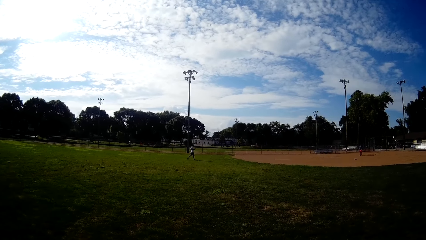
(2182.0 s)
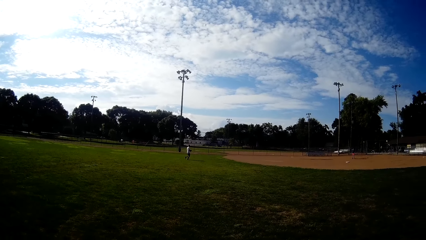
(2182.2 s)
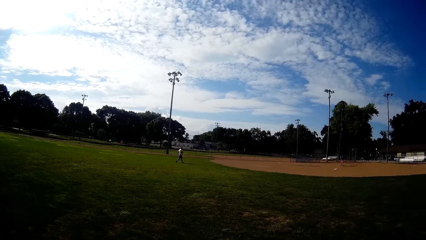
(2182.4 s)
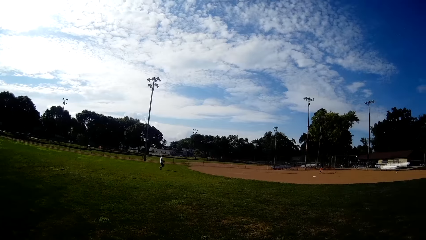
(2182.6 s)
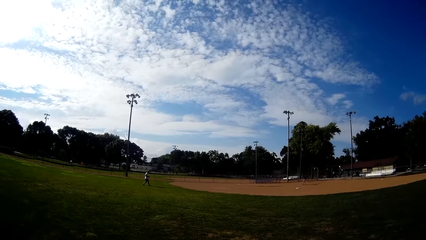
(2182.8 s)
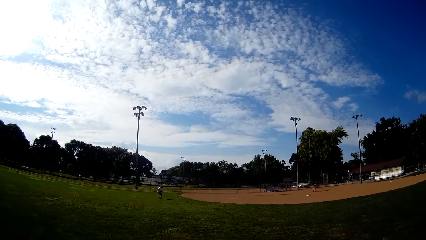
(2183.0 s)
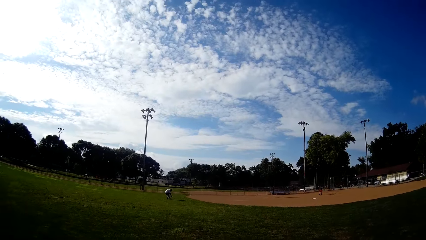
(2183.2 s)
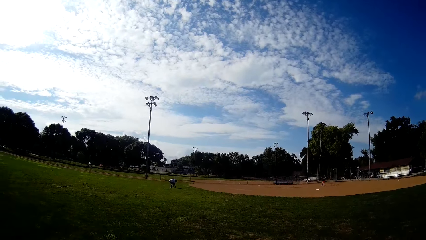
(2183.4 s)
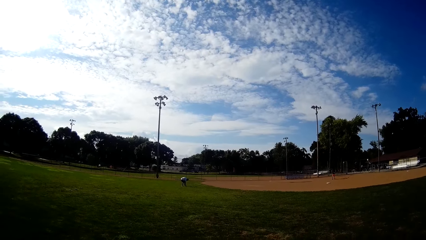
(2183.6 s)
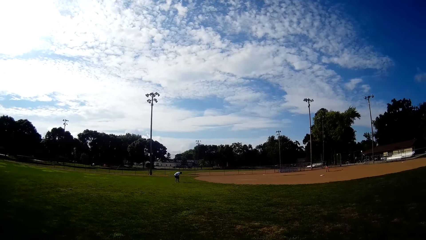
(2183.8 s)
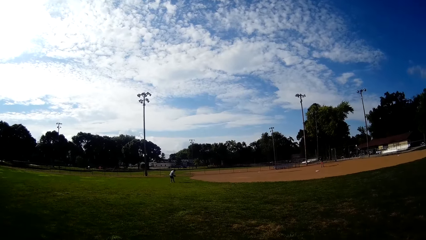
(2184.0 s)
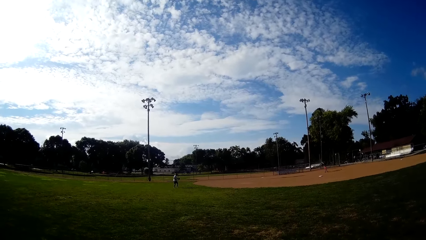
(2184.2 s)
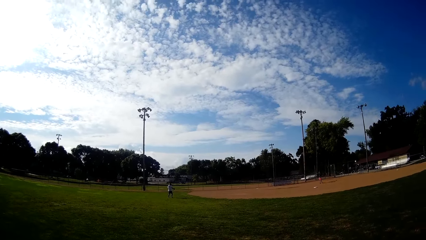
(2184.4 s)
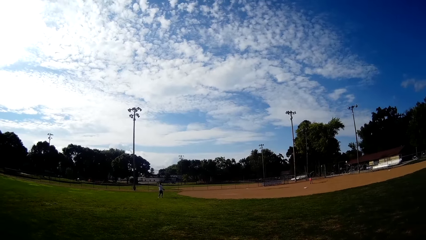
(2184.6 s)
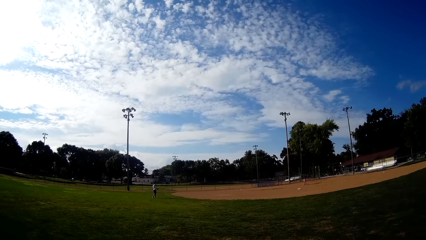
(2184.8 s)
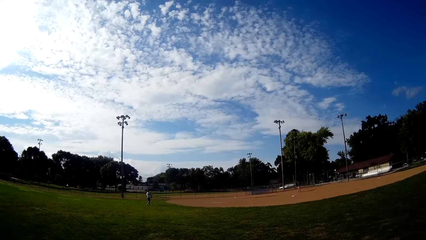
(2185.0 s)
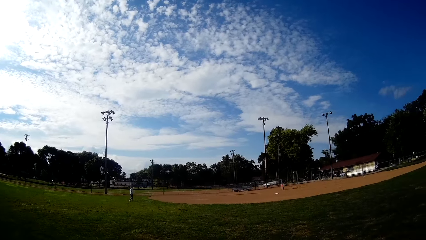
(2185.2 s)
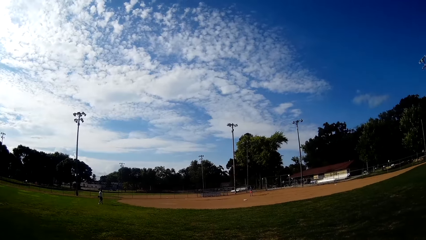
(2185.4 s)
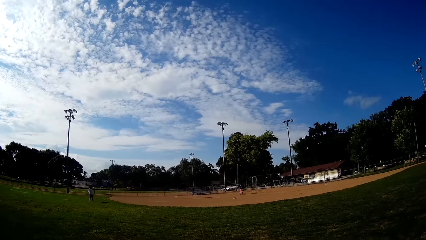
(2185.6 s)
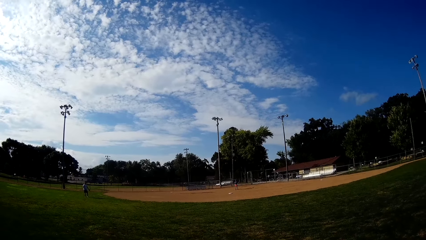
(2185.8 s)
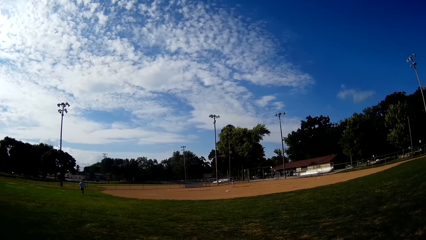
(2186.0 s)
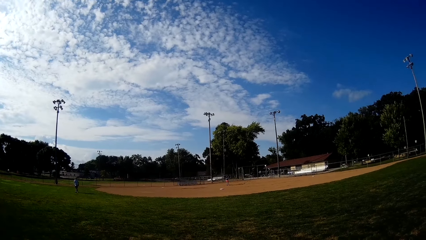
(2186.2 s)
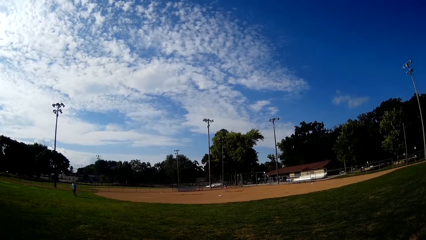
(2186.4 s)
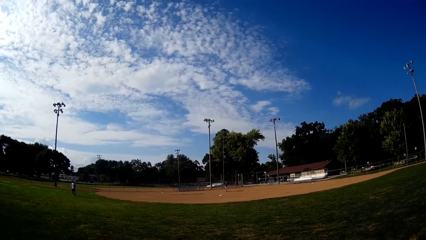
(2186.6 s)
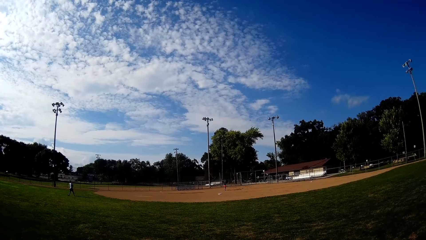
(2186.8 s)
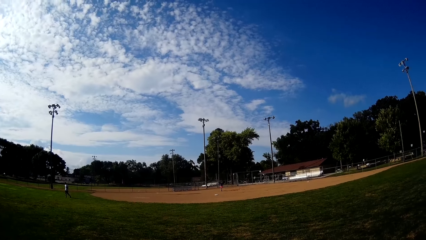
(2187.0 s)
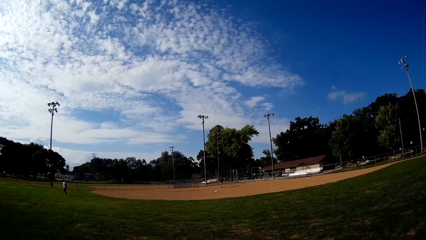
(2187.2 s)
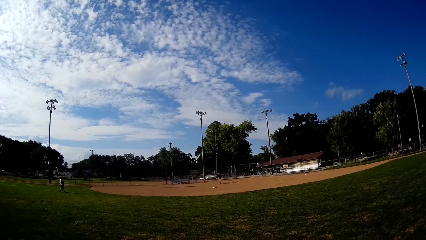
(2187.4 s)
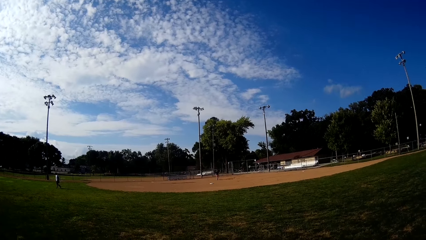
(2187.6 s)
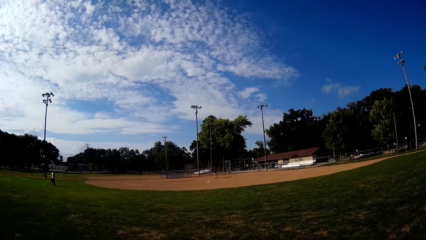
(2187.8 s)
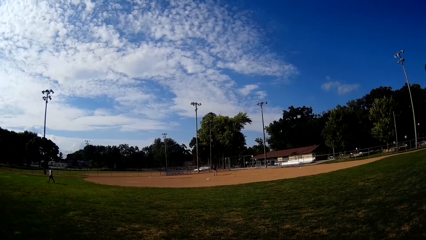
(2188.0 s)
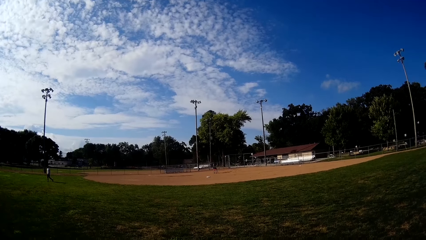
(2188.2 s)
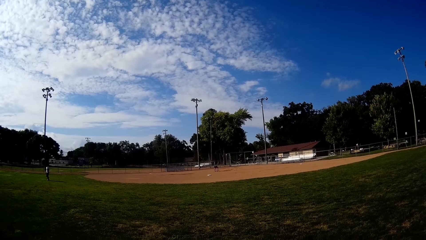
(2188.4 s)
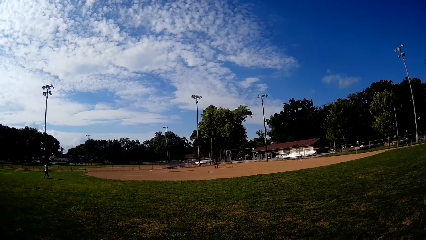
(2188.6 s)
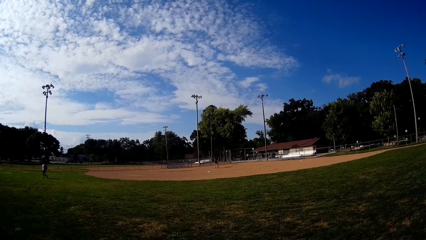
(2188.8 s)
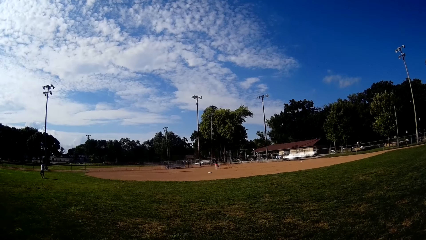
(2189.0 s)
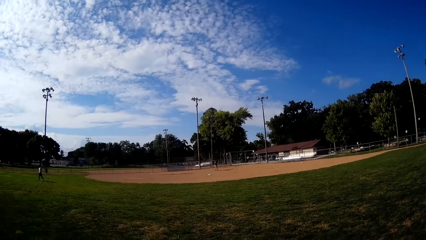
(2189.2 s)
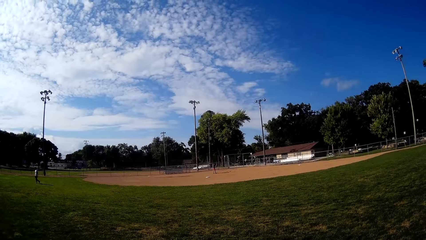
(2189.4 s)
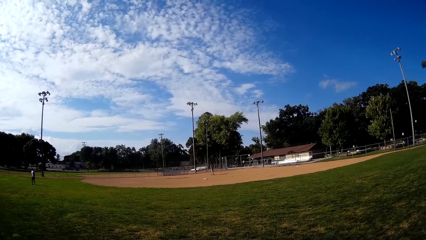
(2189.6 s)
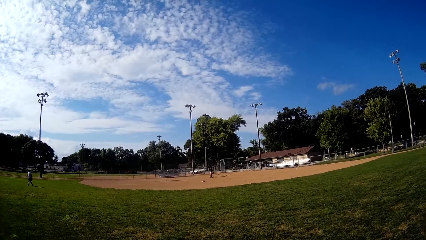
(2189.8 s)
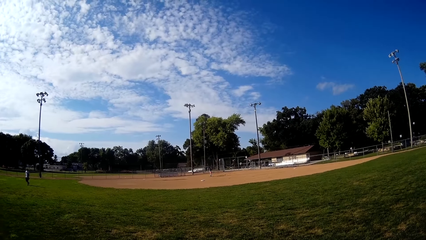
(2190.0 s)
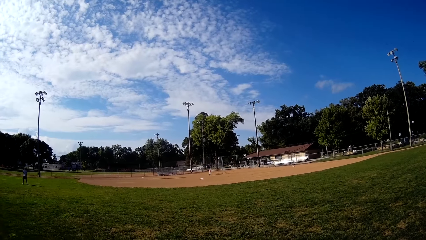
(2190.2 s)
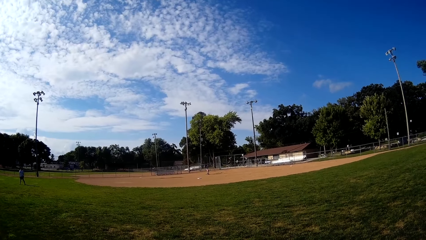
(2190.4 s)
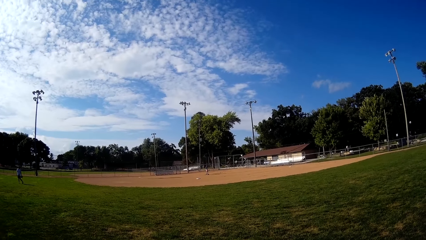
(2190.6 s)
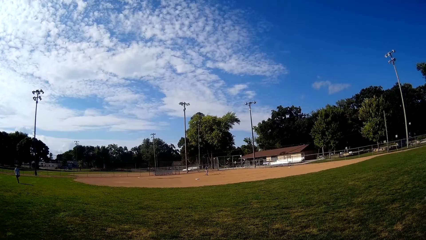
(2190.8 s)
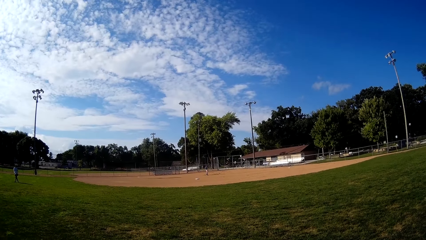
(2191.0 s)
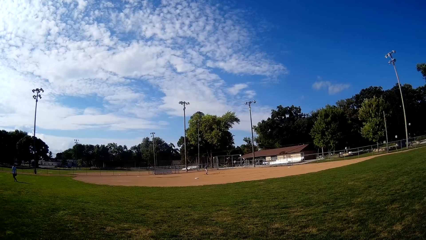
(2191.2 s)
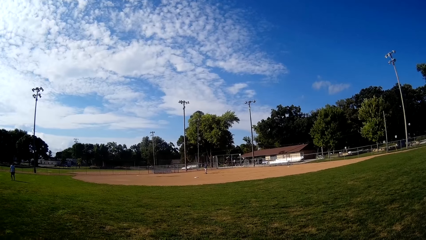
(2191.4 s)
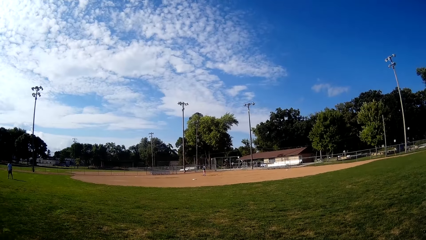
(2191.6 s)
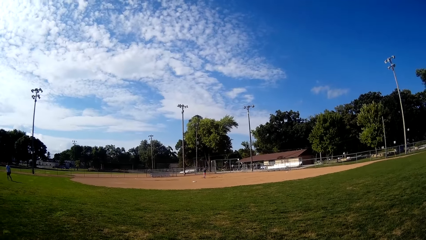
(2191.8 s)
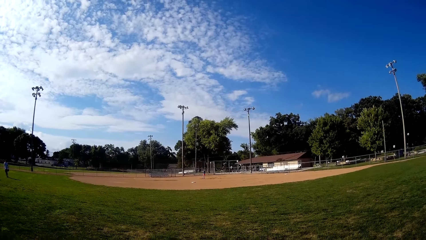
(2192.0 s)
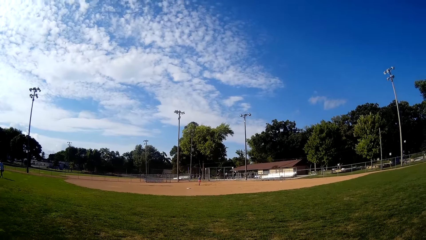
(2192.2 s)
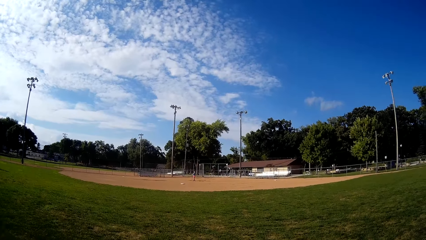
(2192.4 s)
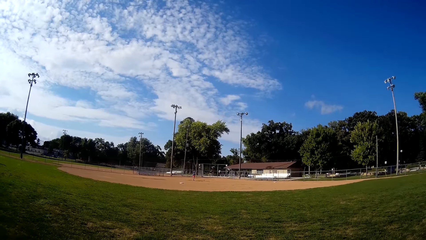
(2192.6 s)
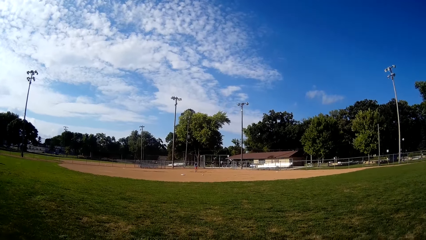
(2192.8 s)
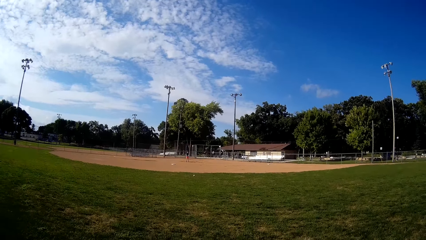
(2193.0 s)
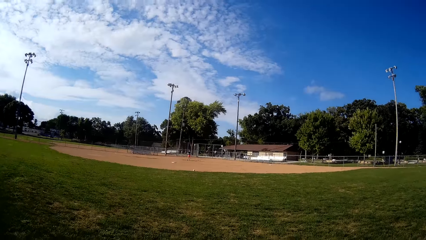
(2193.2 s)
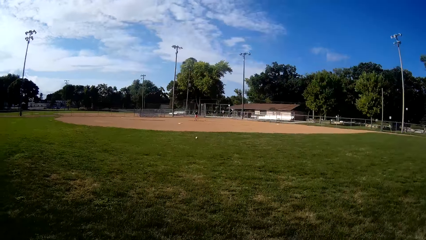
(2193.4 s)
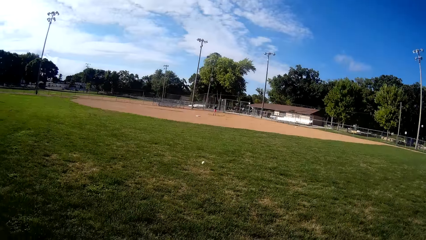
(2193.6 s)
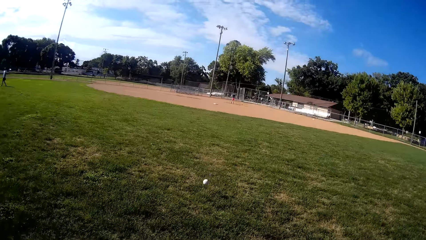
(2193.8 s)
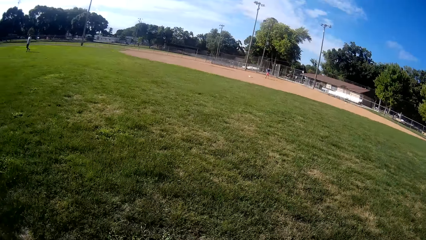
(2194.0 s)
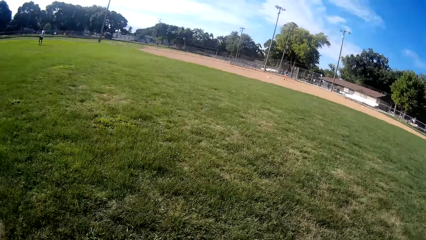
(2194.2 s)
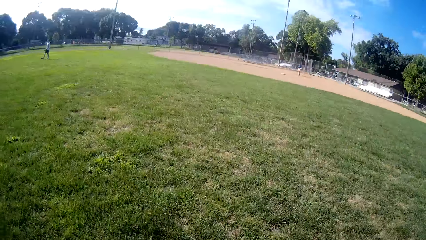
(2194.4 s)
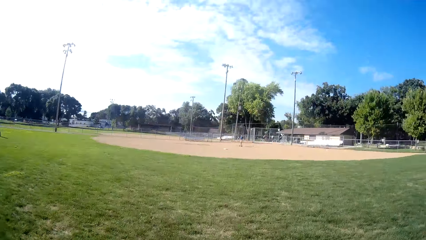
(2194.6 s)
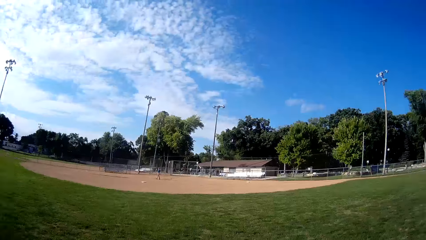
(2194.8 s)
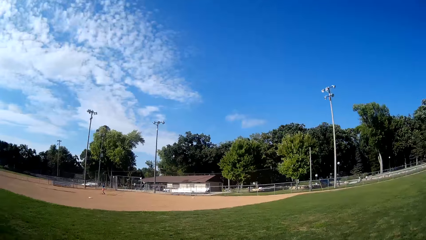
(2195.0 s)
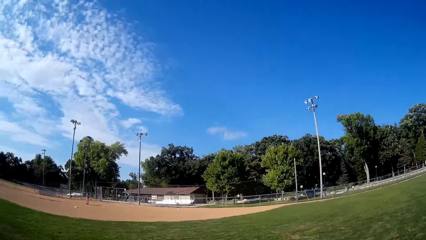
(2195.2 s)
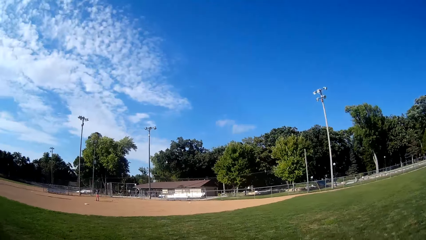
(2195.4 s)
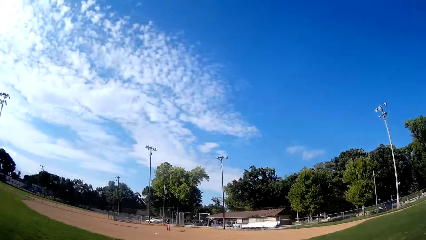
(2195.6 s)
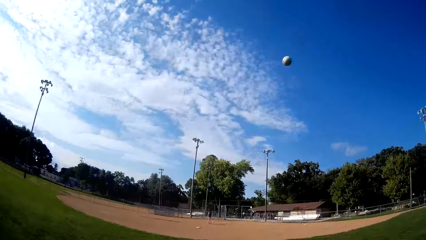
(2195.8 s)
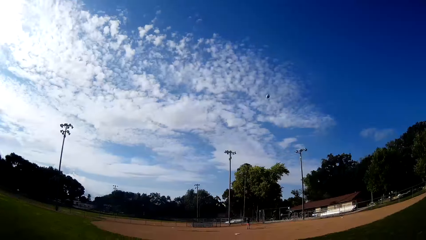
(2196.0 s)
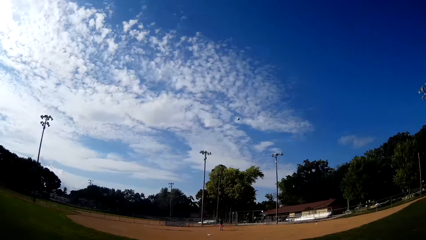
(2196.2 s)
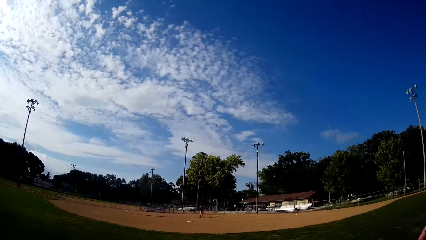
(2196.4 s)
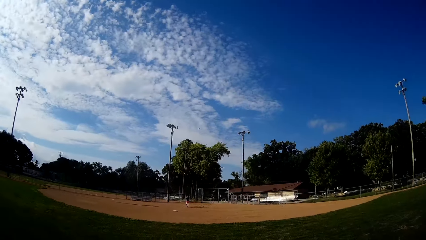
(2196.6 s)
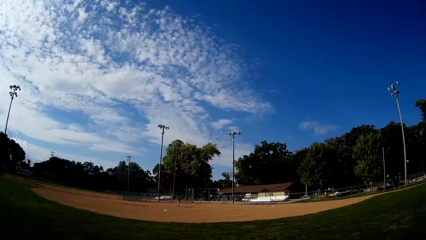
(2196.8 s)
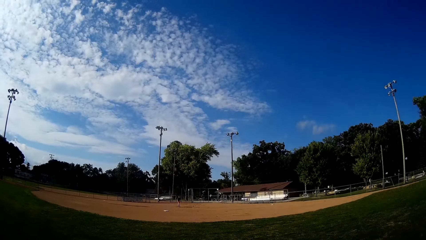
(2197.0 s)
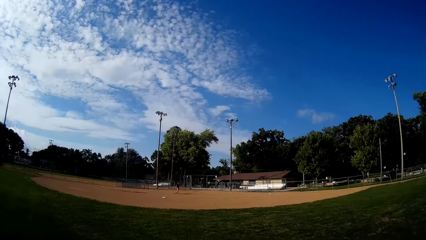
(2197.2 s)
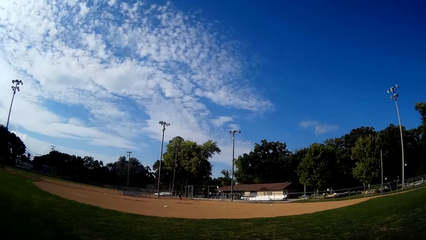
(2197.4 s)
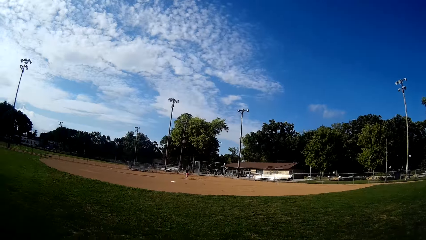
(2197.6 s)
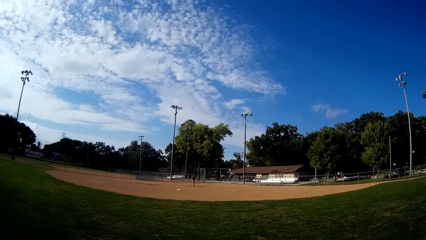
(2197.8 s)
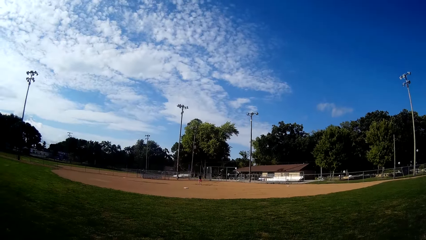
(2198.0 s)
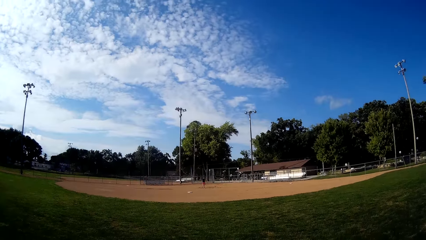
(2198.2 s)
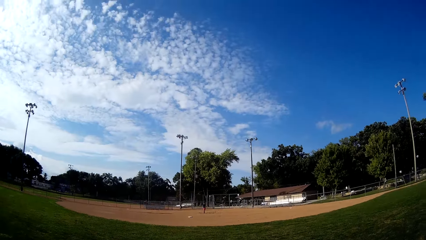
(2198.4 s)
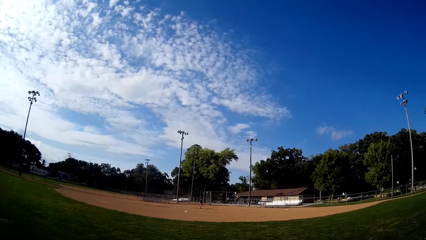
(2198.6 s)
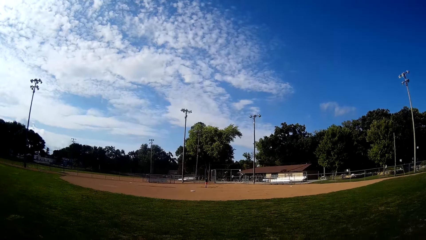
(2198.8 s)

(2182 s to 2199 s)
A man picks up the ball from the ground, bends, and throws the ball towards another man. The second man picks up the ball from the ground. The first man walks back. The second man plays ball towards the camera wearer with the bat. The camera wearer picks up the ball from the ground. A third man throws the ball. The camera wearer throws the ball towards the second man. The third man moves around at the field.
